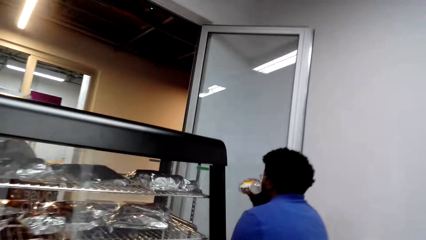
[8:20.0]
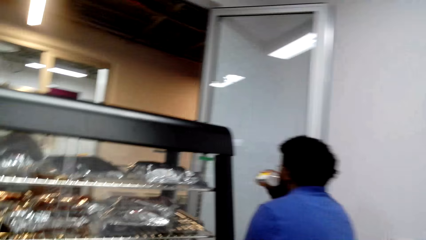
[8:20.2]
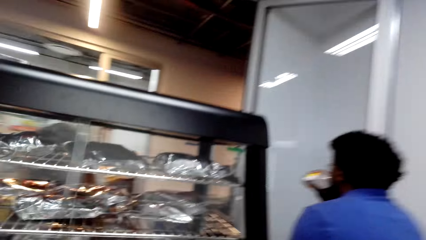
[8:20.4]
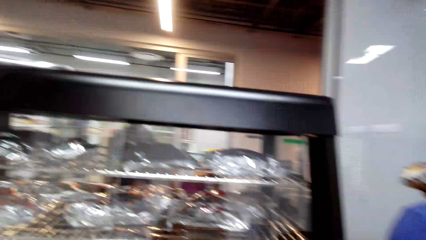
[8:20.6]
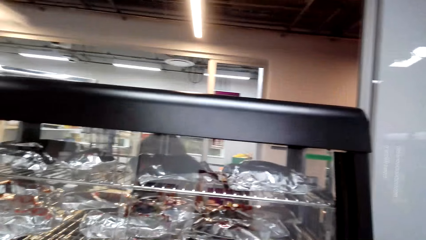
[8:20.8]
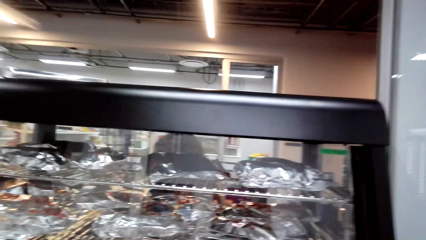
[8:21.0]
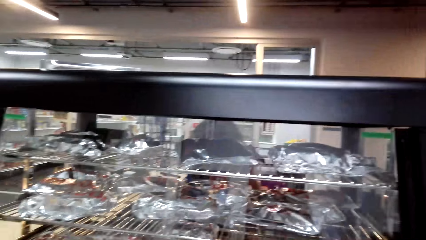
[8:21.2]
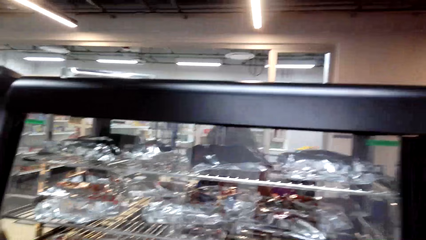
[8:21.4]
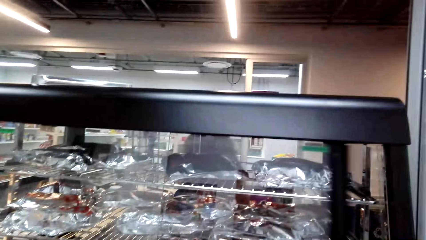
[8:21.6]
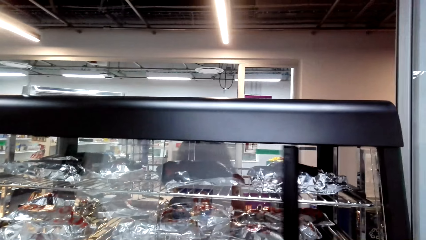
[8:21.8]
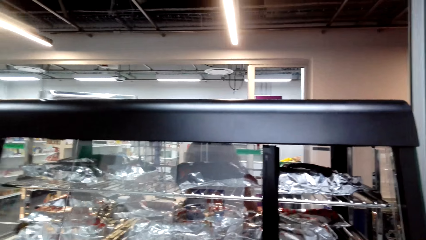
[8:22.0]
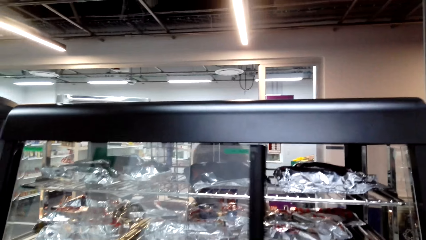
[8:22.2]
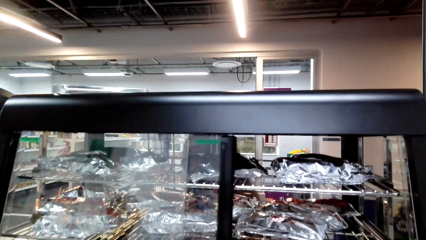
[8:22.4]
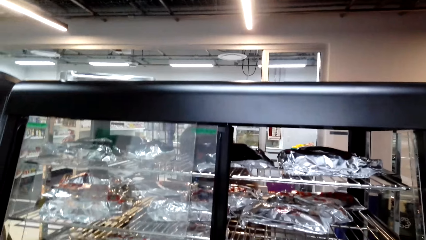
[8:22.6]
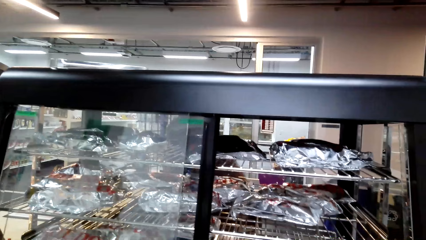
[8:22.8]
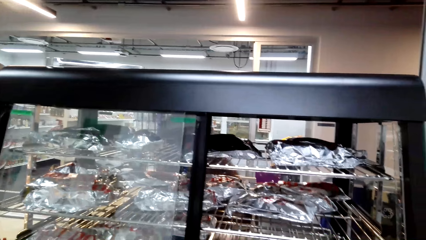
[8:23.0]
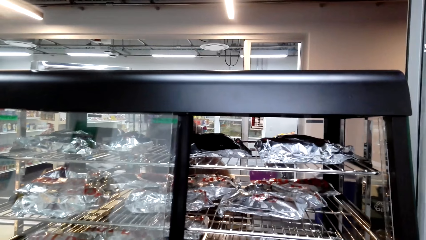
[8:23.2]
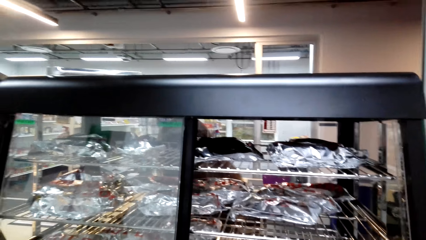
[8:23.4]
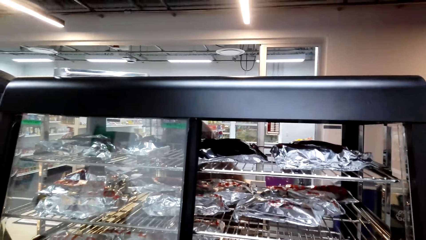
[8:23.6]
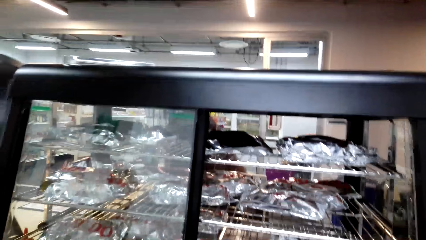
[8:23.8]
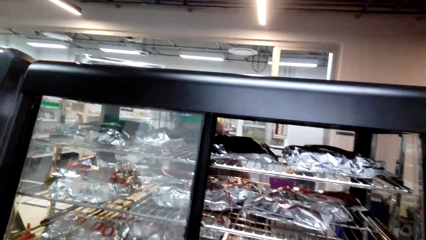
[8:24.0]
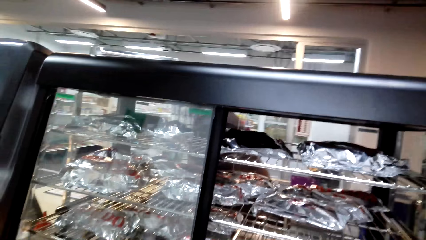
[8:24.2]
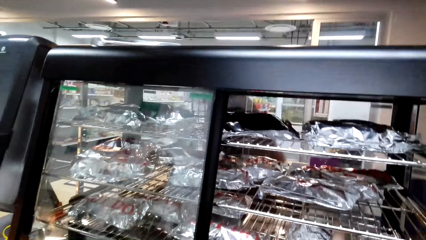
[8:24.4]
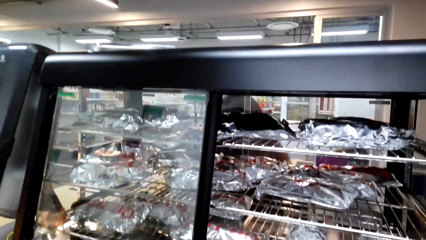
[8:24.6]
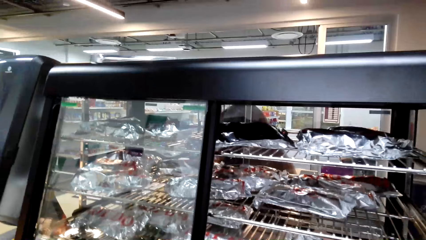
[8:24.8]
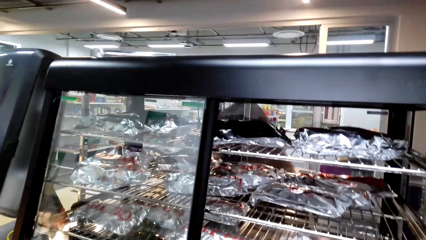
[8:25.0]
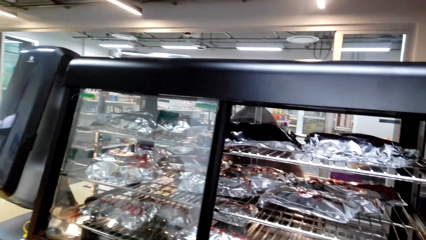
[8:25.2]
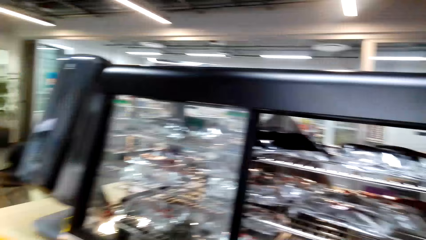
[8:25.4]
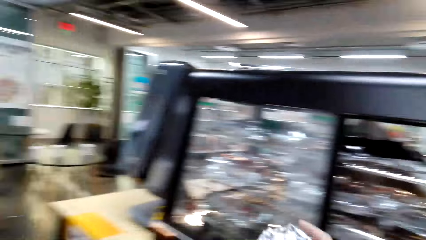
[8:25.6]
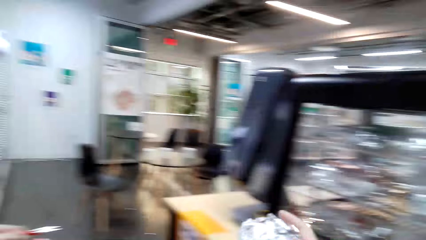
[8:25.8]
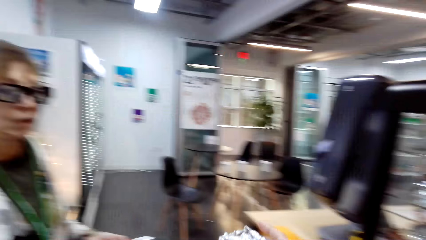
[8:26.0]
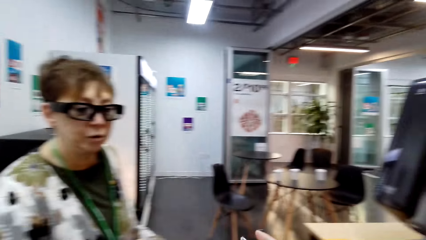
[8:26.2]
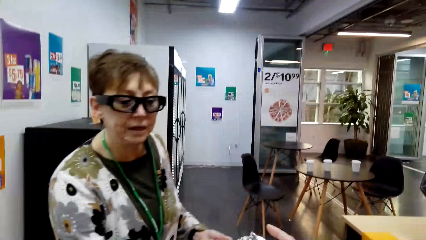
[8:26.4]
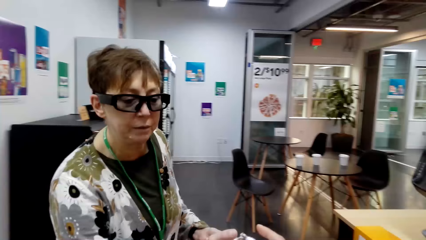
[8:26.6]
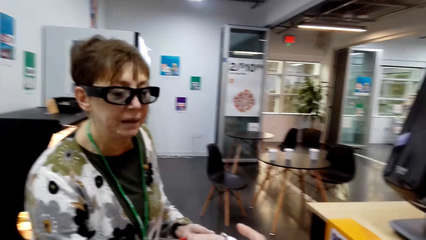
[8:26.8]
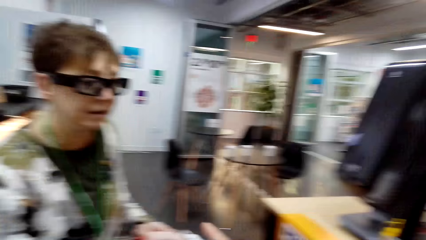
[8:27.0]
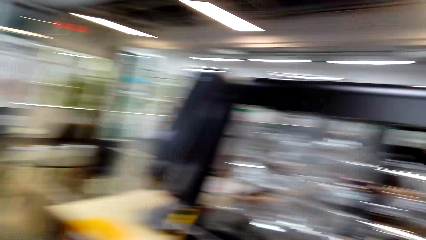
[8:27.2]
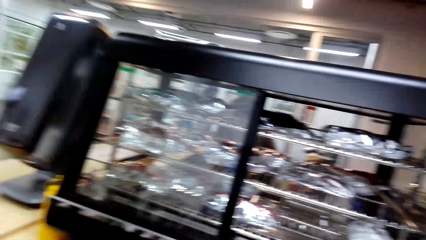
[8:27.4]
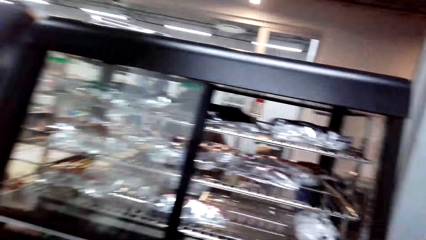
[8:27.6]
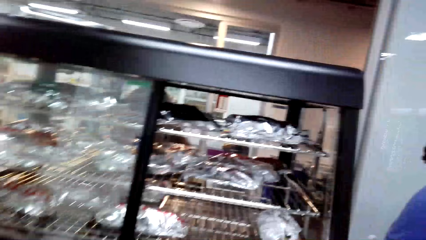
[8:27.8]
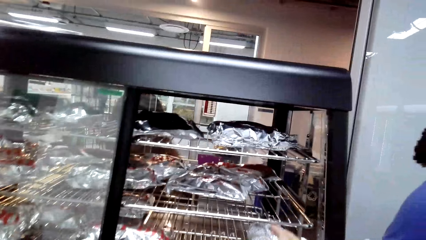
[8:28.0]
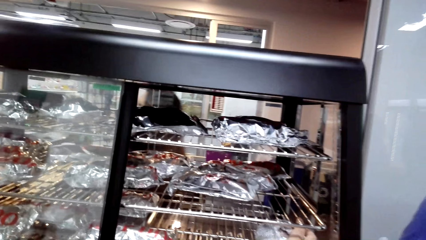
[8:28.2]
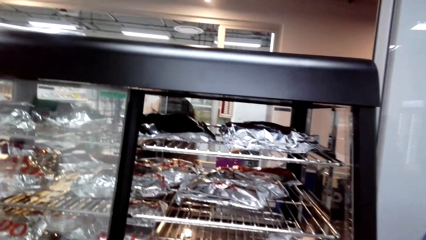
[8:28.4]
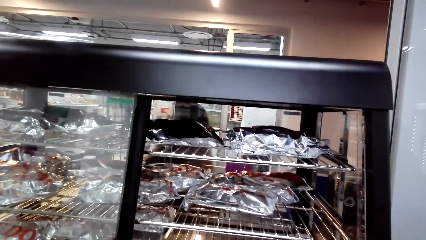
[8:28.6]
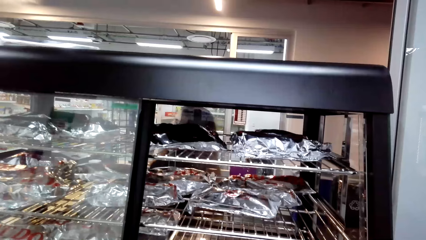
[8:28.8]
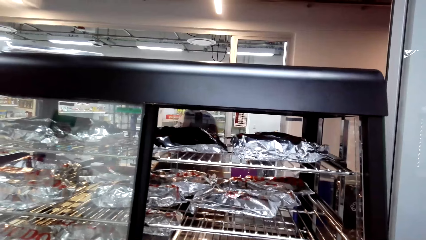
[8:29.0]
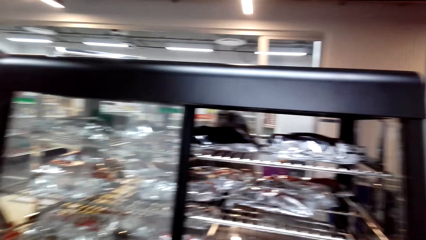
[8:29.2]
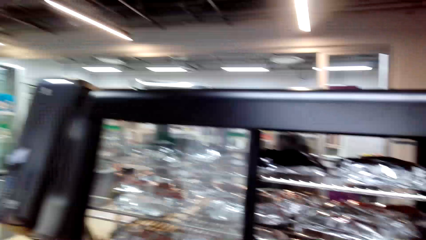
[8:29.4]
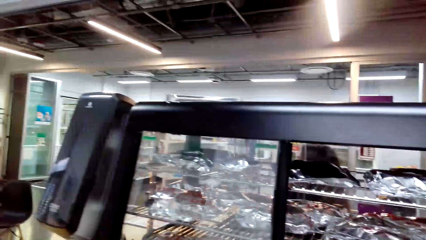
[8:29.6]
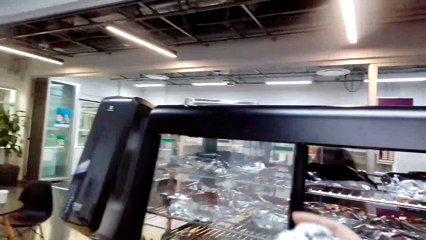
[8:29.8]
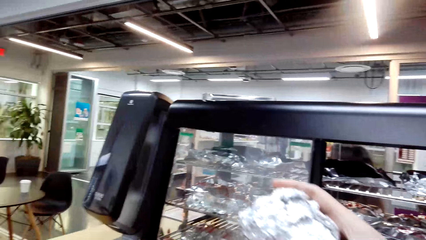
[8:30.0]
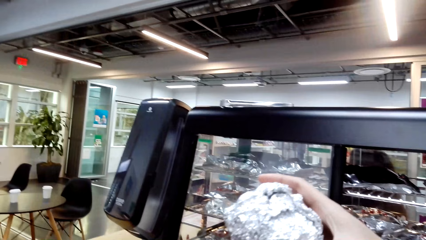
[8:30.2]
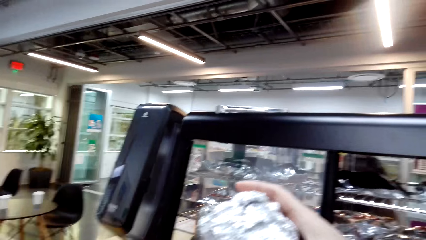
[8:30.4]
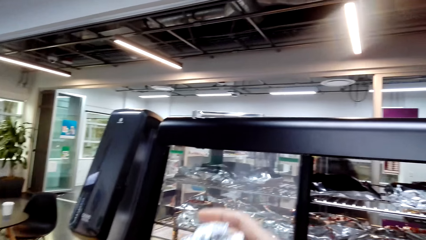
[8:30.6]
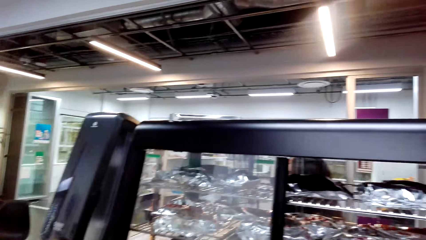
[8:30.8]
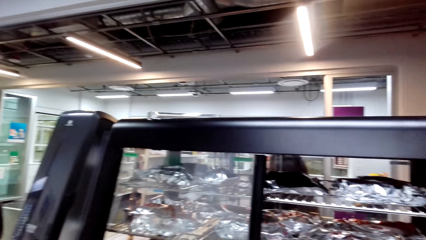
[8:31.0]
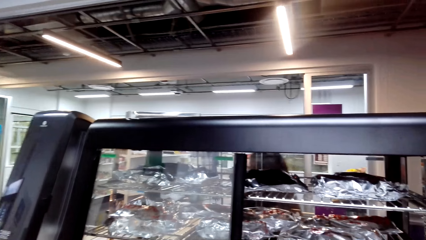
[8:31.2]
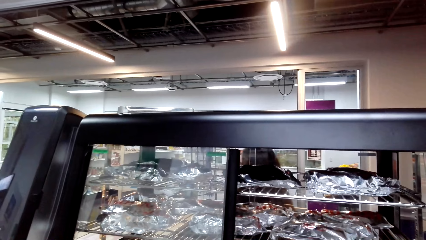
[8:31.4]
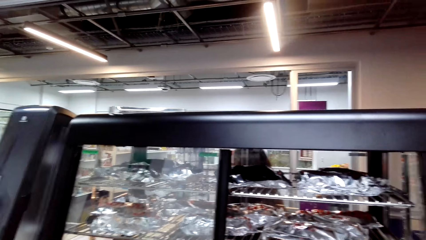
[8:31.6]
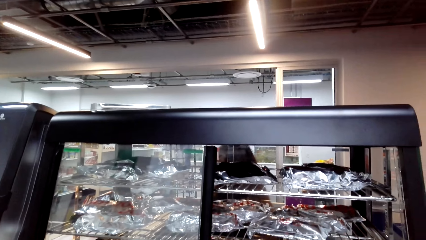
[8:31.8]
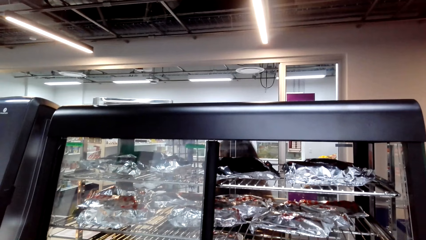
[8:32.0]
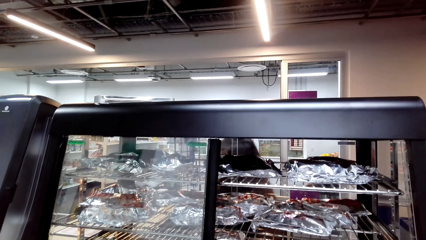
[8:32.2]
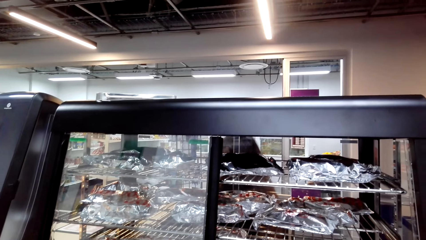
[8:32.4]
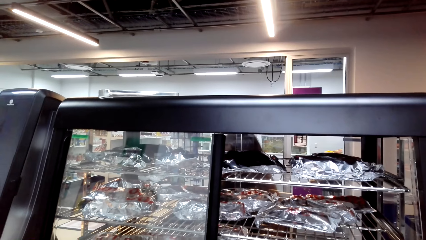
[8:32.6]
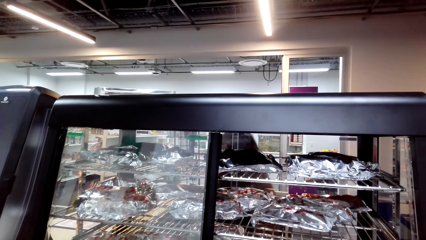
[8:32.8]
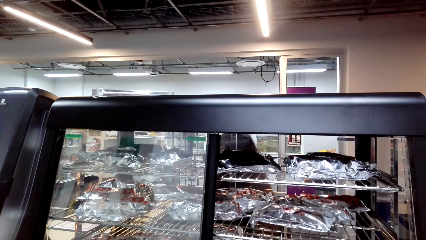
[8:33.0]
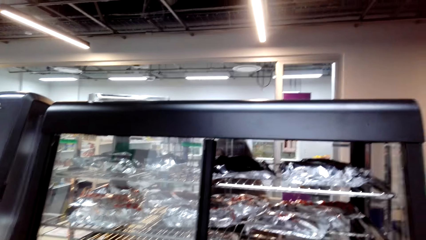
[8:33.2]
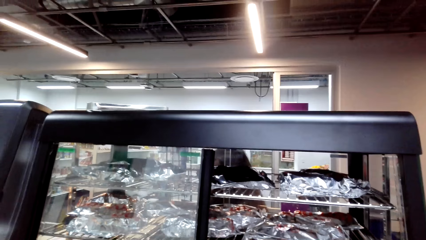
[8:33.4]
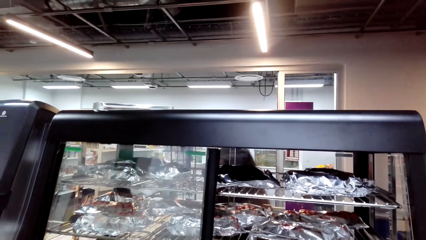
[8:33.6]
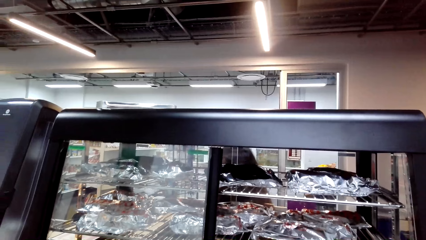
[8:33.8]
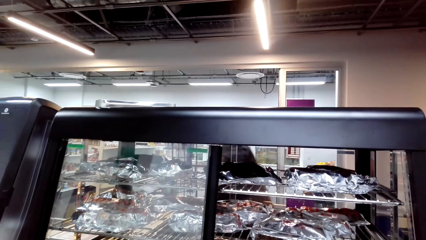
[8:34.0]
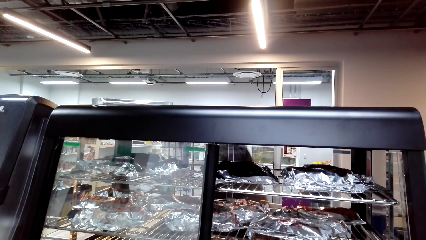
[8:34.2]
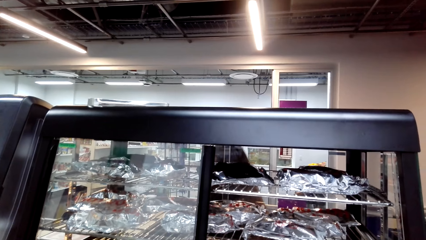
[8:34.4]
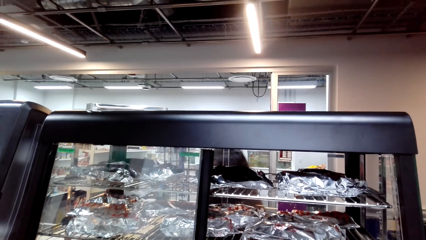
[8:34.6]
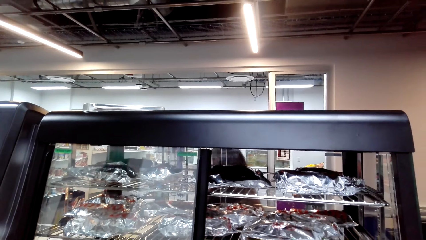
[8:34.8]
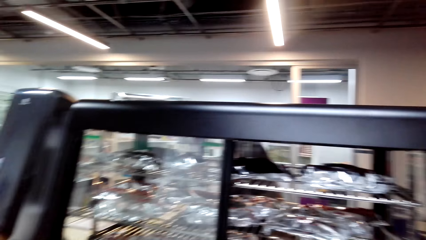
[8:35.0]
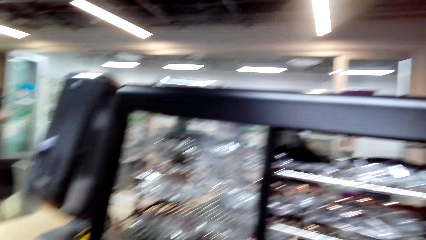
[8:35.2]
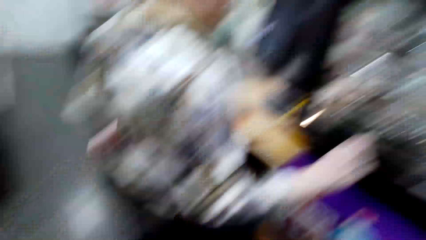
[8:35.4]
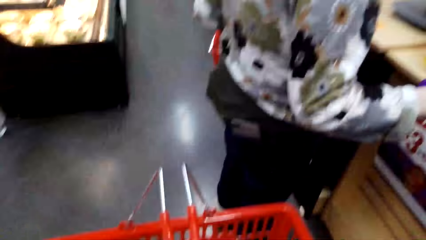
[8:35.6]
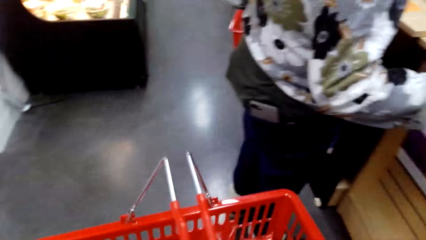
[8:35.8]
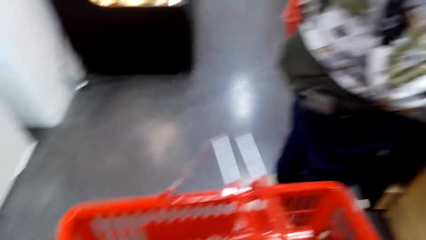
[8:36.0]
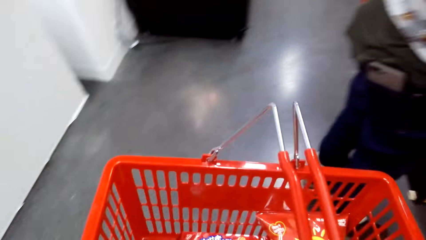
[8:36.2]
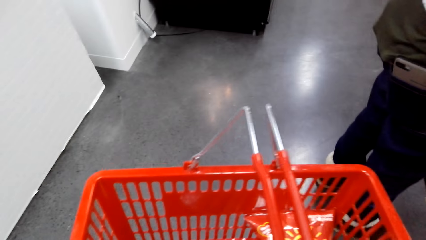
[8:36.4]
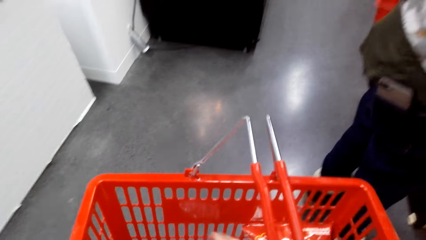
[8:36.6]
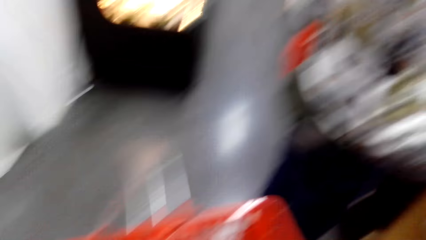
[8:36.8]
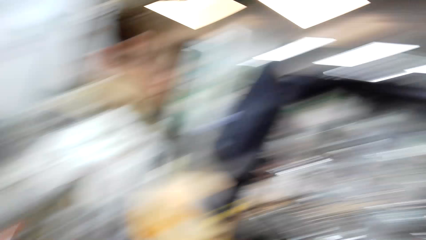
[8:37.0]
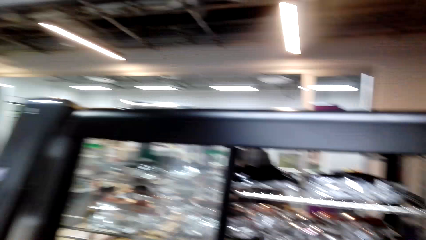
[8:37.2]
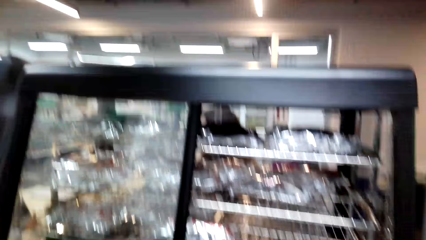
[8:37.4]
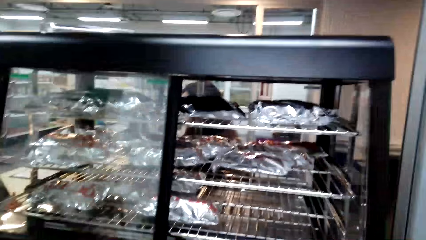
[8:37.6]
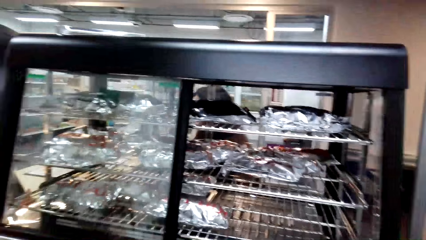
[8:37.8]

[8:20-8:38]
A man drinks water. The camera wearer looks around. They open the burger display. They look around. A woman talks. The camera wearer looks around. They pick up the food wrapped in an aluminium foil. They drop the food in the basket. They move the basket.
